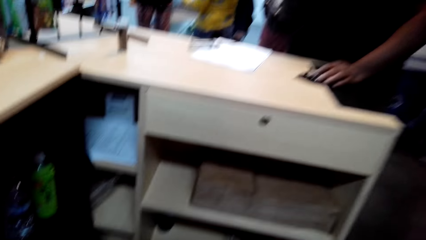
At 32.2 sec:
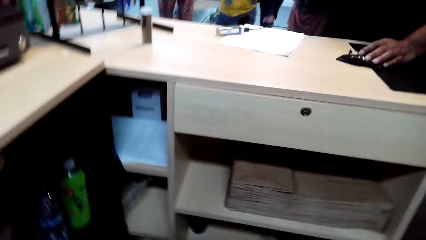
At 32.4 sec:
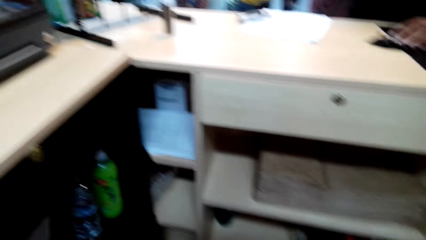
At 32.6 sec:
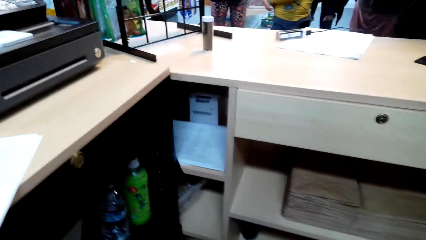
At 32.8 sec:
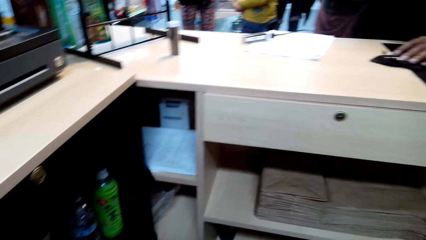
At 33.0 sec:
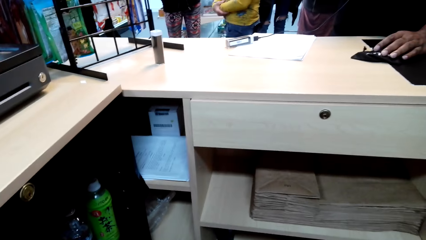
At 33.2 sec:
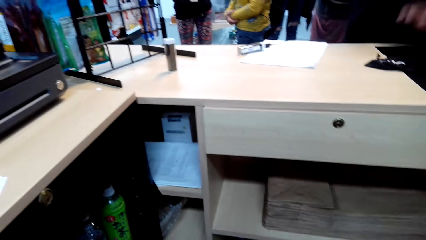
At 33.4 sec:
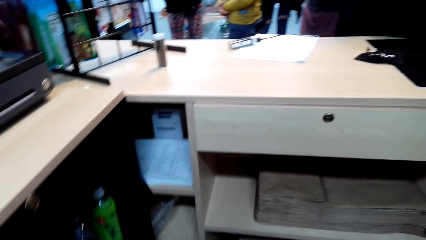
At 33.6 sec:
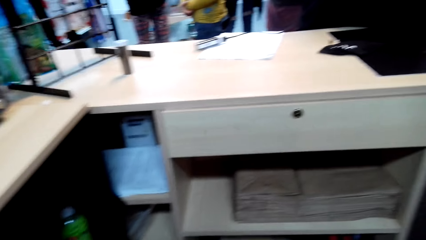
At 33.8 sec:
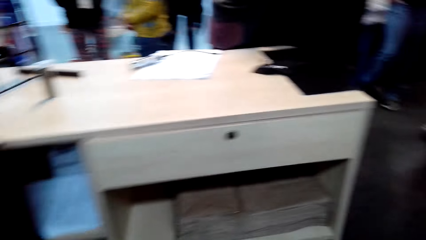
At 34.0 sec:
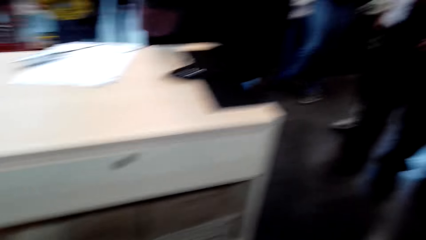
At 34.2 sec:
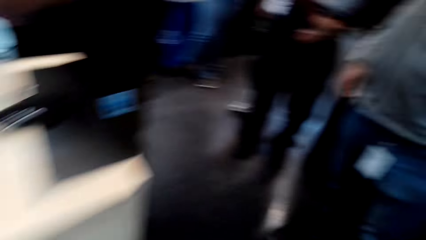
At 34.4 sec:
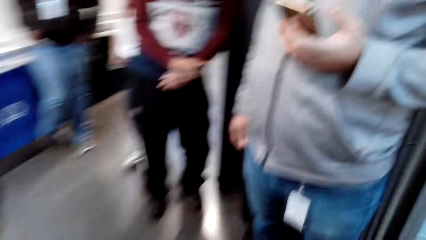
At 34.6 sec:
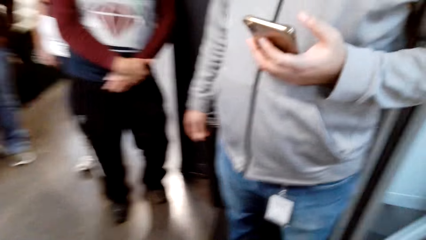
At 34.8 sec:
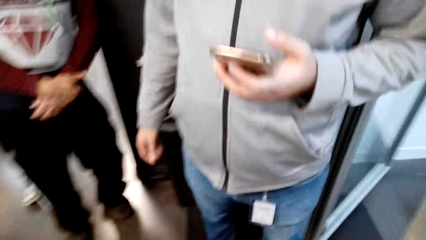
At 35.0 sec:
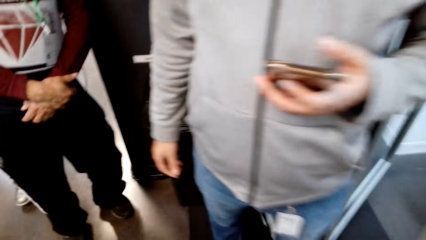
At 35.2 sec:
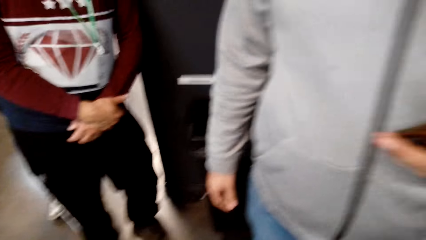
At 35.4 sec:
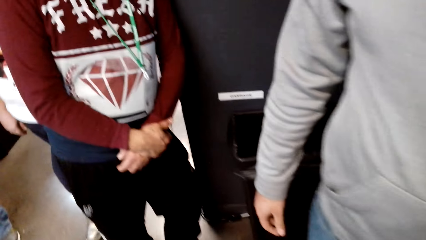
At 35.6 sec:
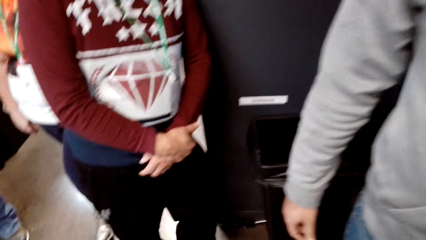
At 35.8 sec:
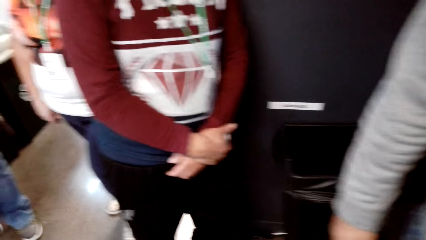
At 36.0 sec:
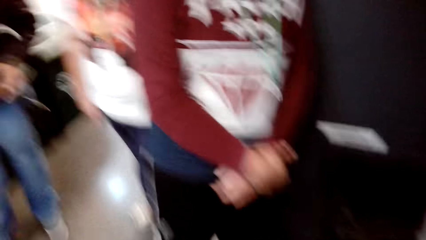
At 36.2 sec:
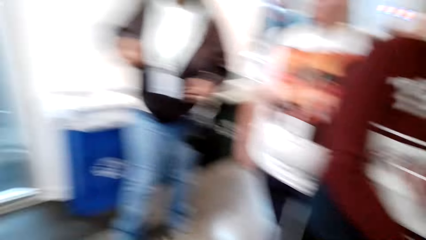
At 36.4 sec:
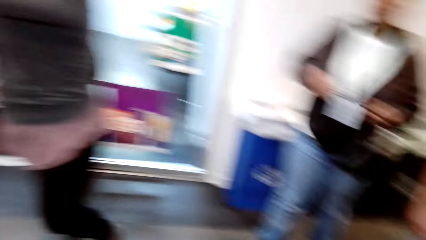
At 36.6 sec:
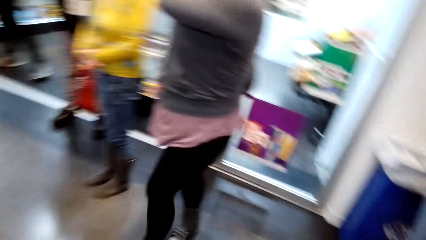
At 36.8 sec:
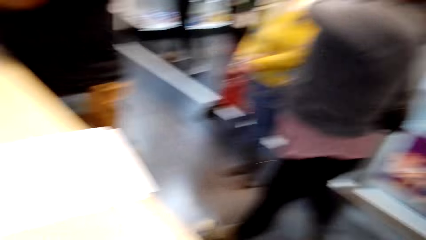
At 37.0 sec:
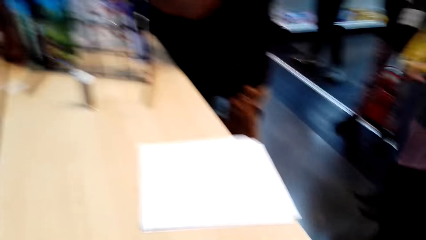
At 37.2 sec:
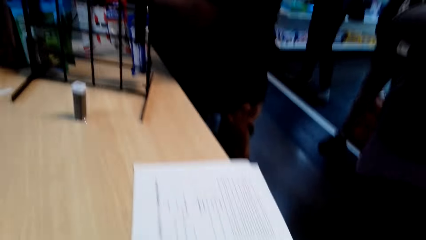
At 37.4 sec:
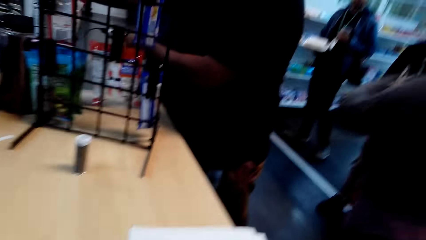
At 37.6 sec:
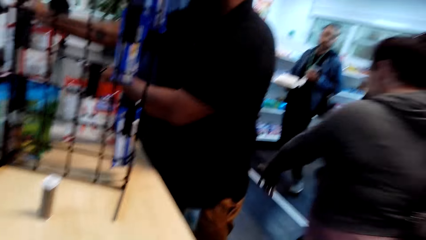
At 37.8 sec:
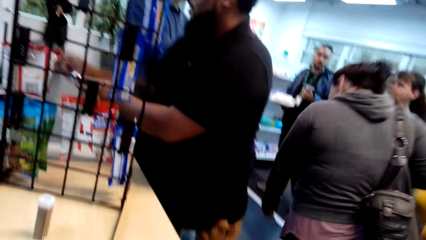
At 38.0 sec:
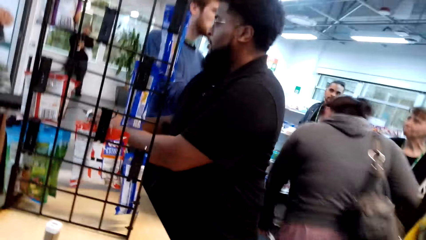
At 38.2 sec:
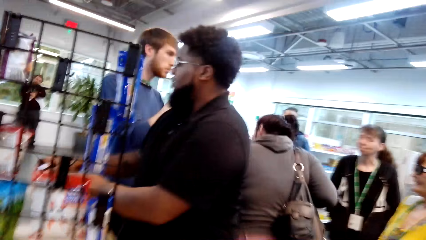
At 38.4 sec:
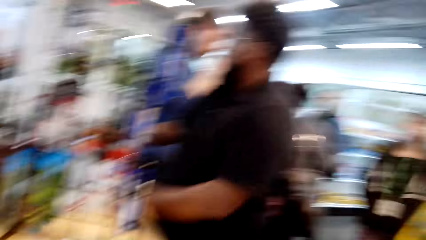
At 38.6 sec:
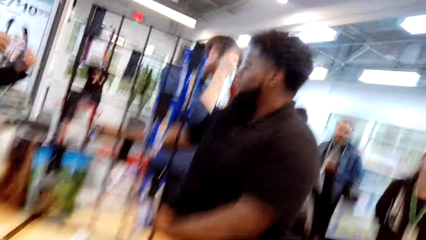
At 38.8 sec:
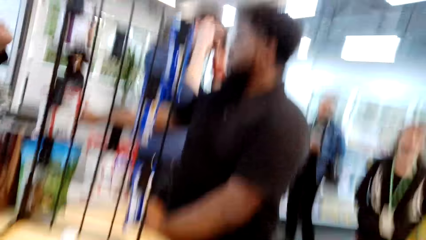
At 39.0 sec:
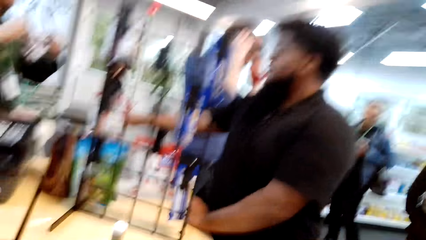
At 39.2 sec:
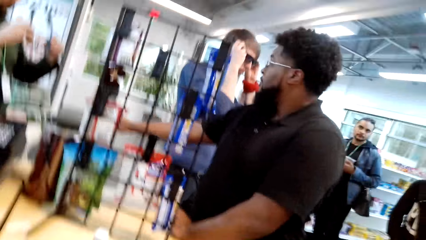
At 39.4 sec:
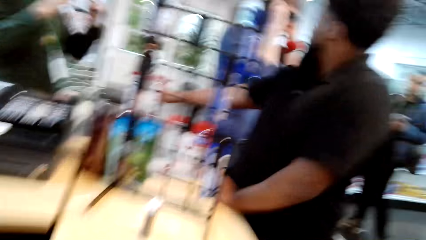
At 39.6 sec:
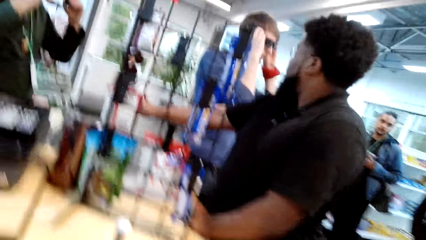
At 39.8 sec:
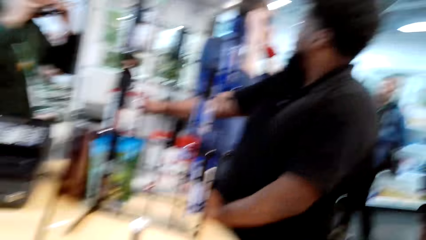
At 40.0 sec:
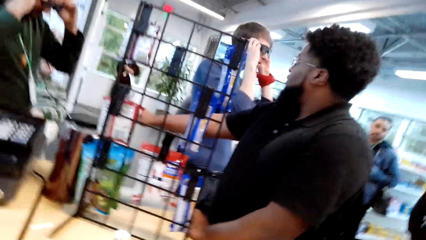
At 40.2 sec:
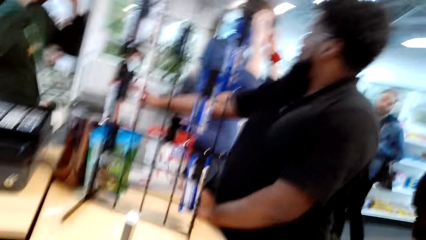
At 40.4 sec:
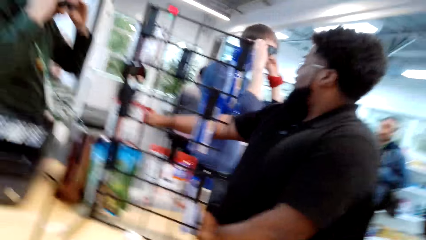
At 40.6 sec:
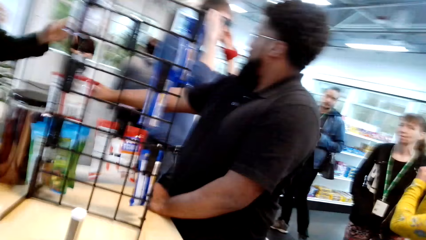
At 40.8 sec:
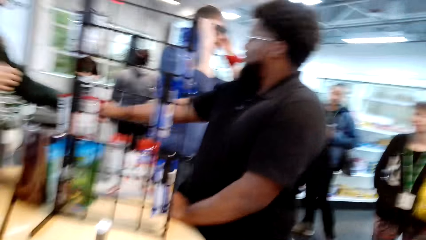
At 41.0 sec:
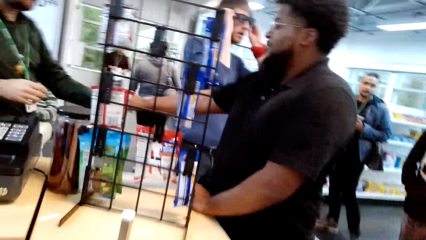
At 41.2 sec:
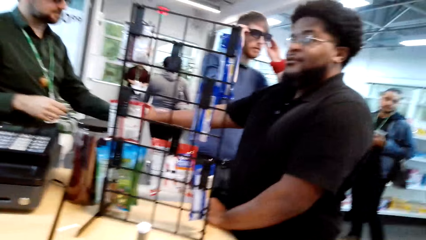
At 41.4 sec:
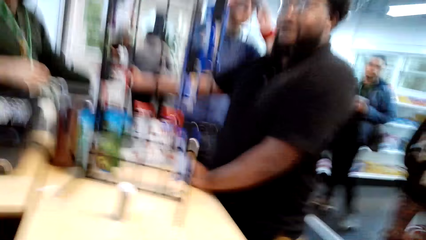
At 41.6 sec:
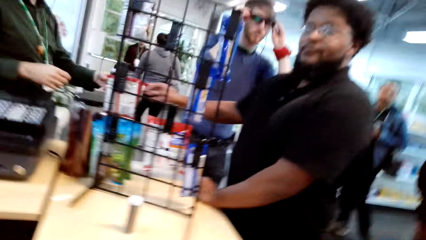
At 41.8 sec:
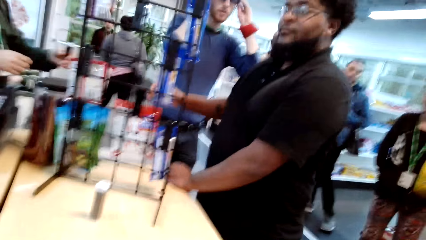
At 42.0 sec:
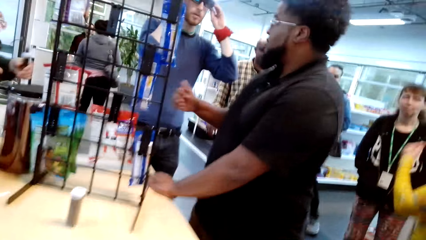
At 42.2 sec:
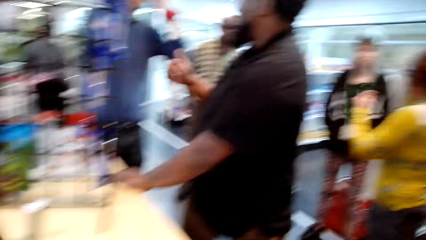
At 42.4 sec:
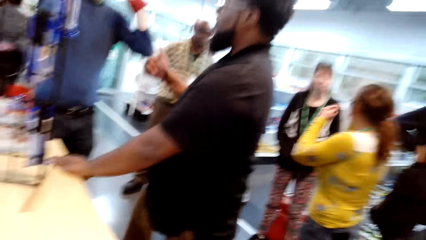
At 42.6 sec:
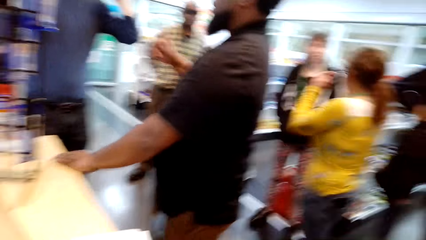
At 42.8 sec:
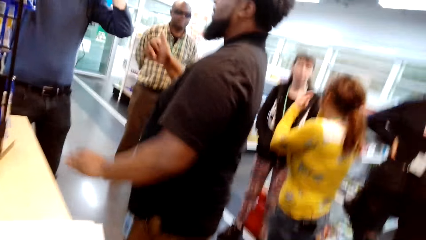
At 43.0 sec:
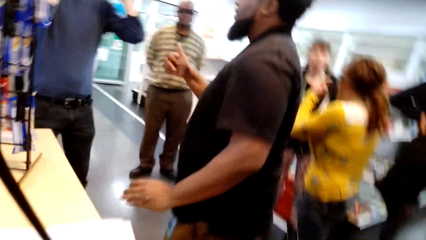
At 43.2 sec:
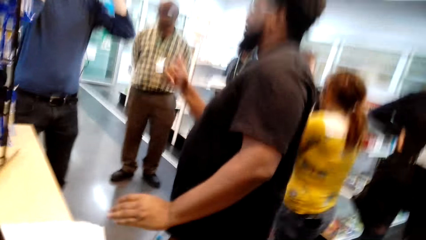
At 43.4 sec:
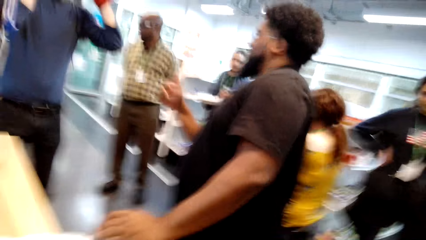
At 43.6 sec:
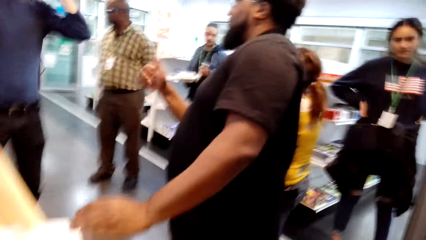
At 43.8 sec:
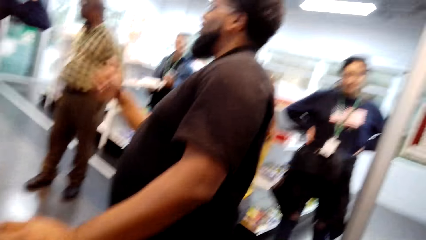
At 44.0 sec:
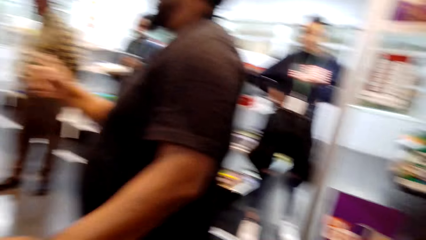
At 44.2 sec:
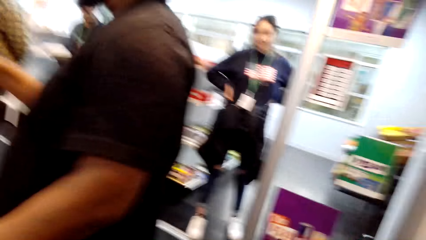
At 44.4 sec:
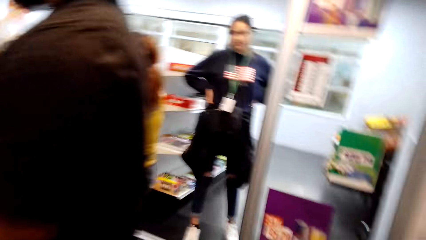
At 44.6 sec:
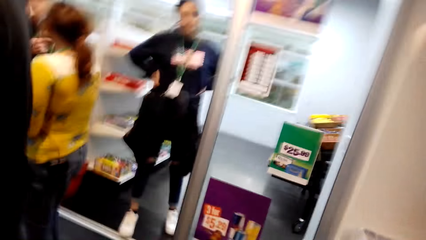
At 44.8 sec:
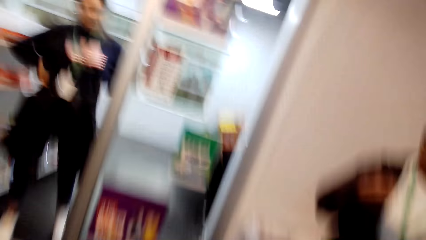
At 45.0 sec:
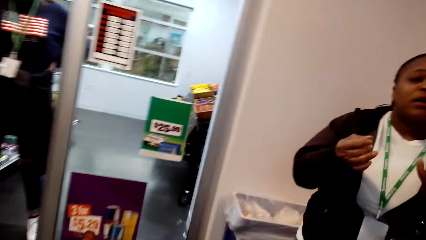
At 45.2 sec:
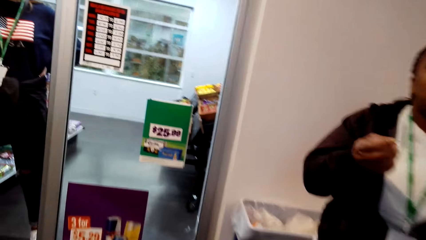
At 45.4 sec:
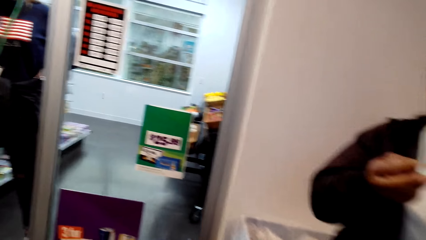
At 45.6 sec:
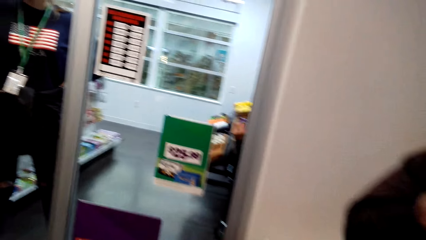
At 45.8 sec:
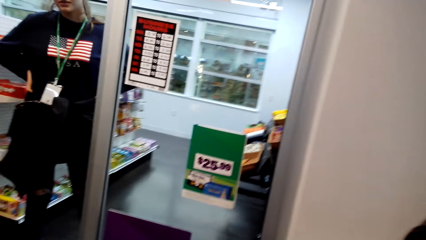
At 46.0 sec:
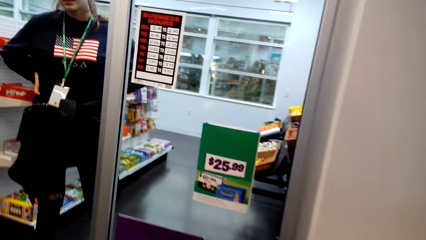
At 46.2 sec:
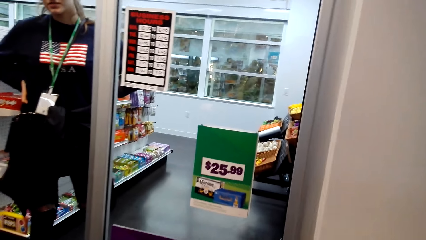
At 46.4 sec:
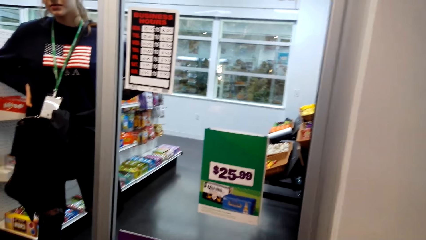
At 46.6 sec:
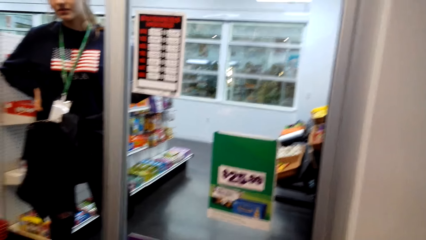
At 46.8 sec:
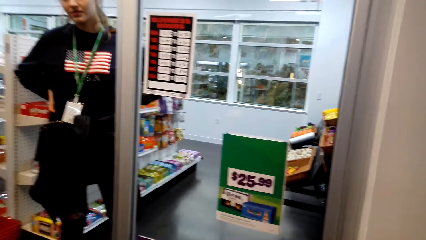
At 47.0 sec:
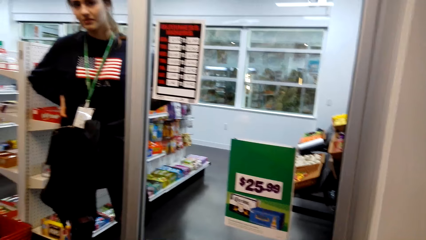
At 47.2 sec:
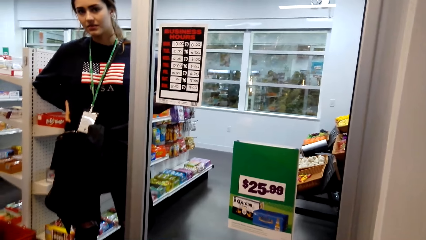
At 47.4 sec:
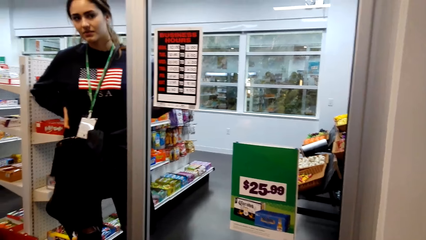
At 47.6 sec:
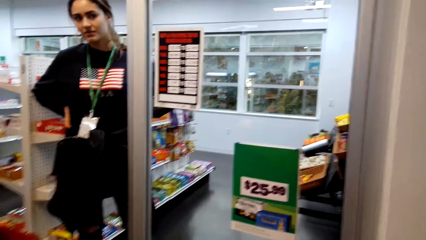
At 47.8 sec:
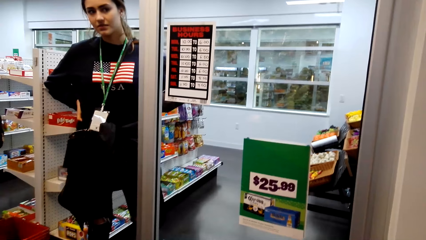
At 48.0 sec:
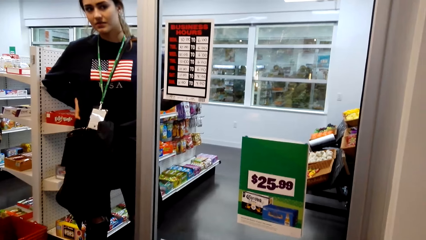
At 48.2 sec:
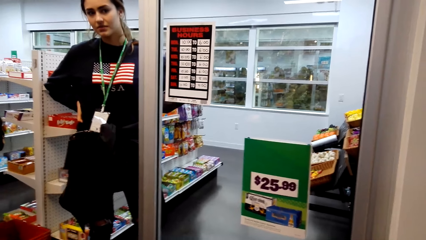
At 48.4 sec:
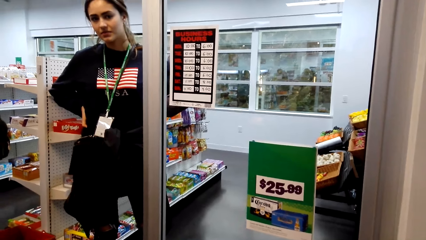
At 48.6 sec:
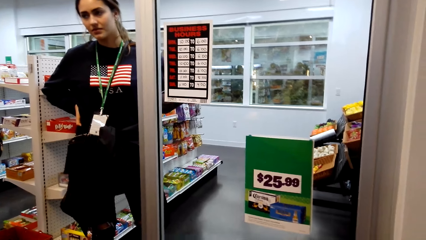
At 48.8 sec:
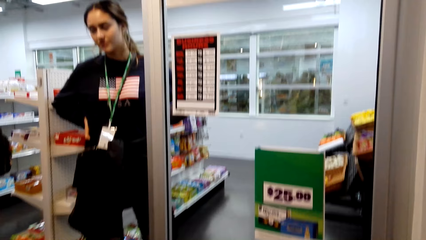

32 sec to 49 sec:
The camera wearer walks around.
